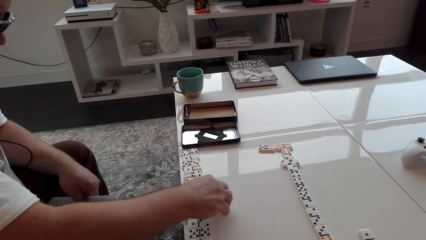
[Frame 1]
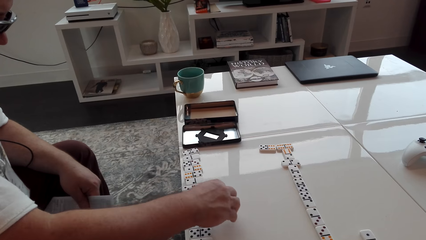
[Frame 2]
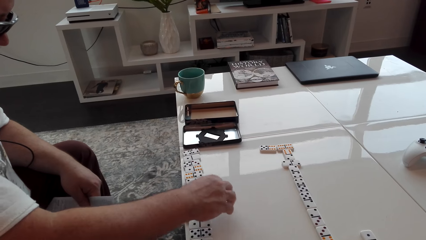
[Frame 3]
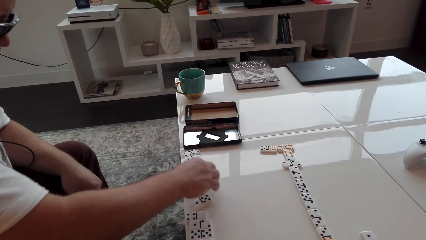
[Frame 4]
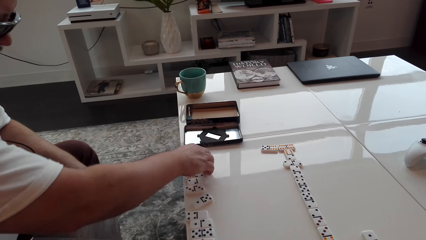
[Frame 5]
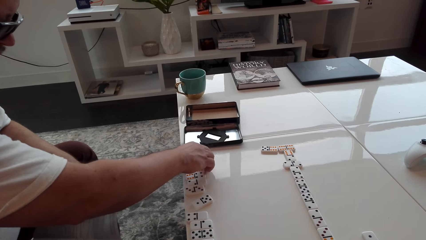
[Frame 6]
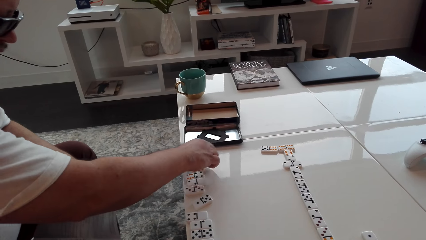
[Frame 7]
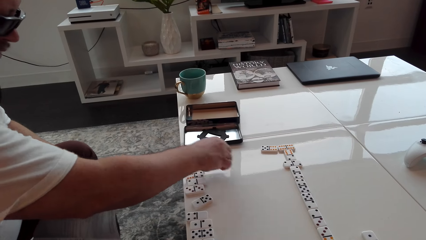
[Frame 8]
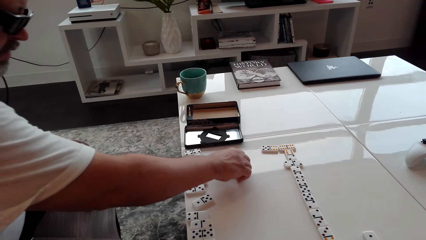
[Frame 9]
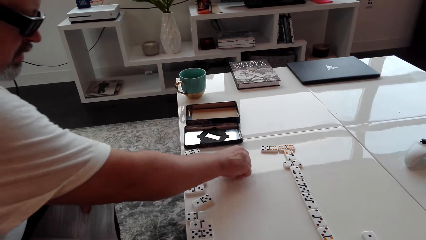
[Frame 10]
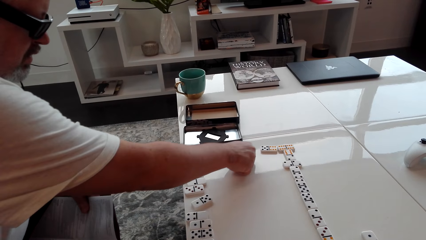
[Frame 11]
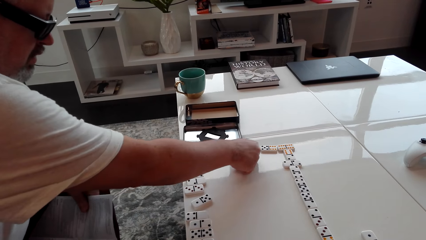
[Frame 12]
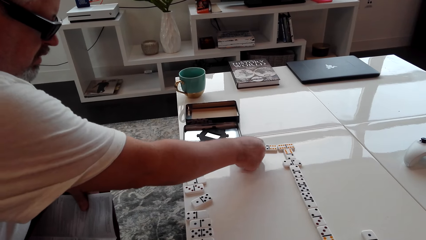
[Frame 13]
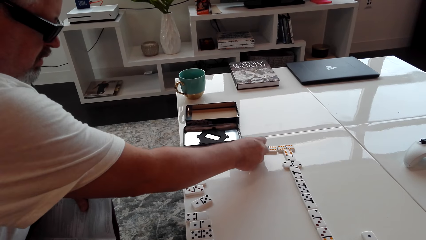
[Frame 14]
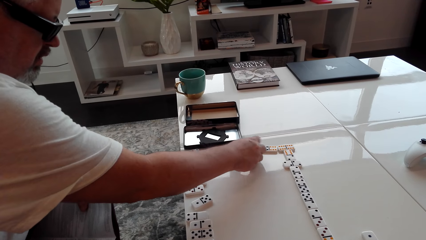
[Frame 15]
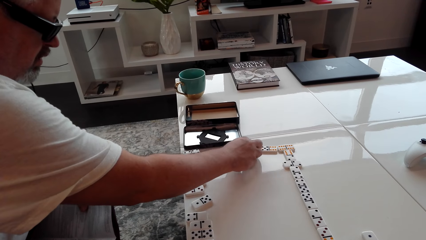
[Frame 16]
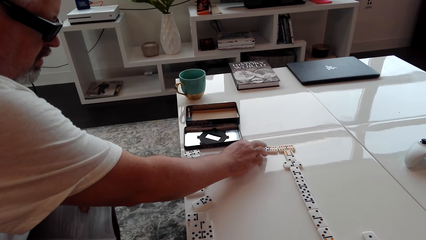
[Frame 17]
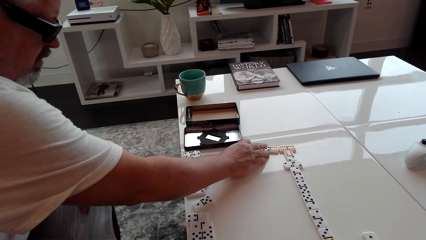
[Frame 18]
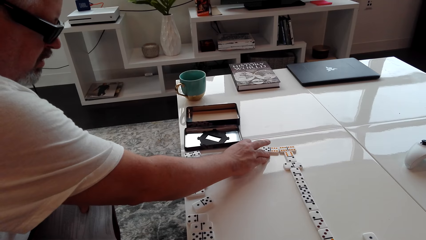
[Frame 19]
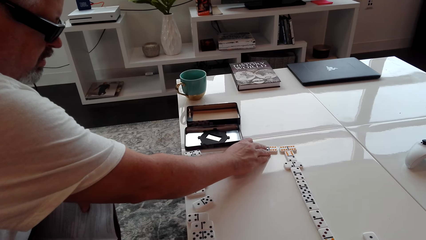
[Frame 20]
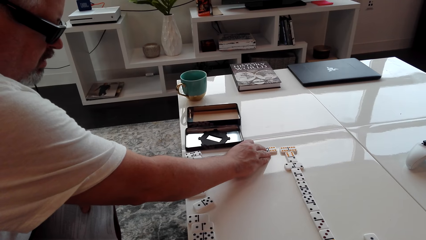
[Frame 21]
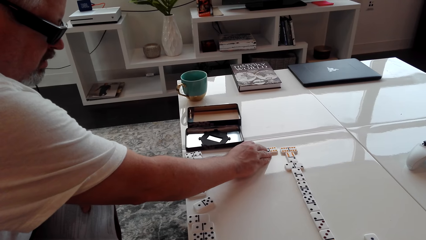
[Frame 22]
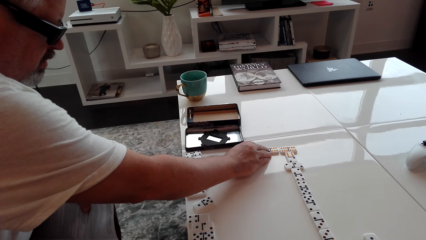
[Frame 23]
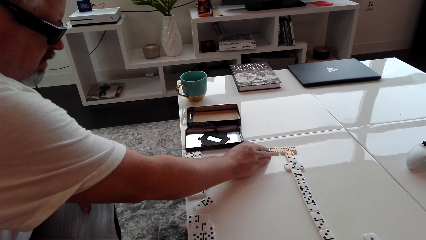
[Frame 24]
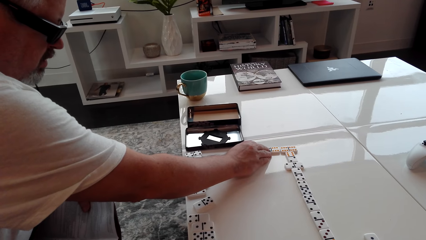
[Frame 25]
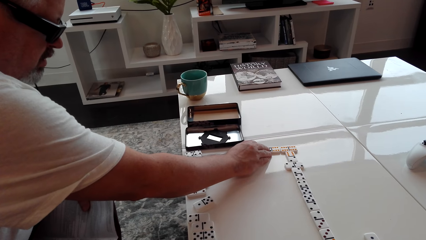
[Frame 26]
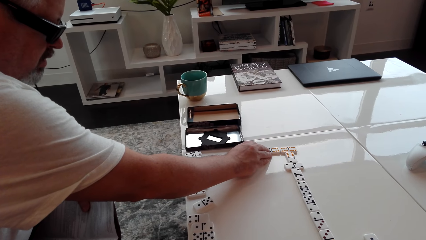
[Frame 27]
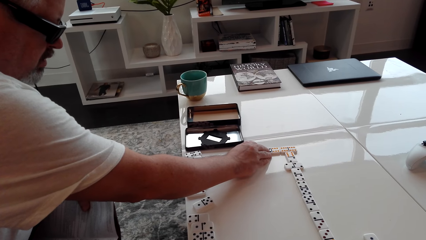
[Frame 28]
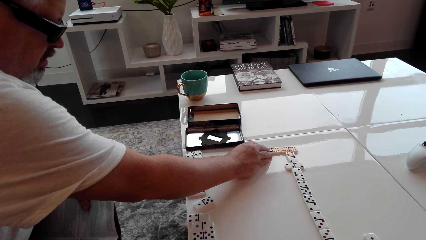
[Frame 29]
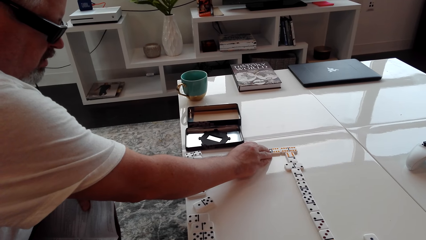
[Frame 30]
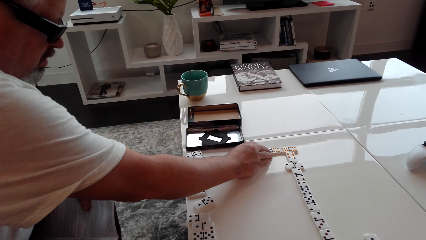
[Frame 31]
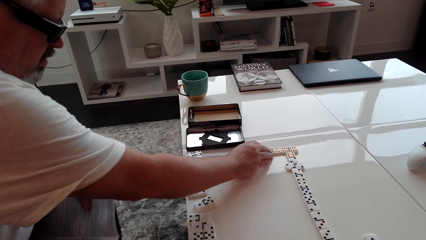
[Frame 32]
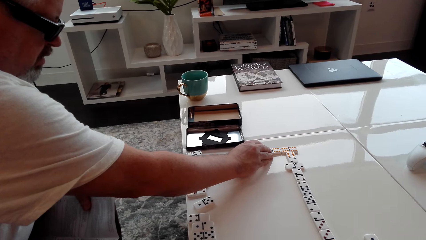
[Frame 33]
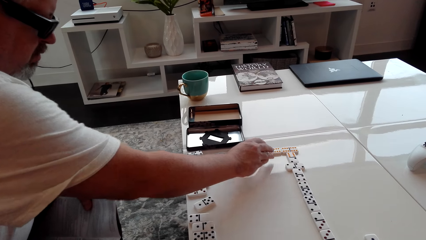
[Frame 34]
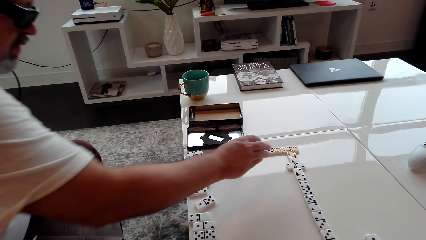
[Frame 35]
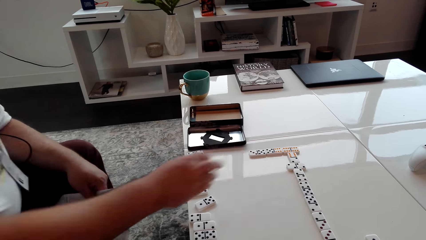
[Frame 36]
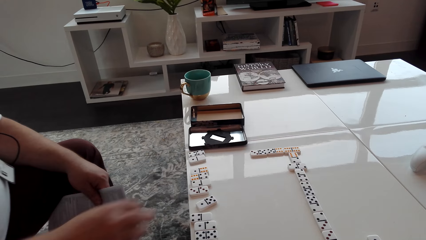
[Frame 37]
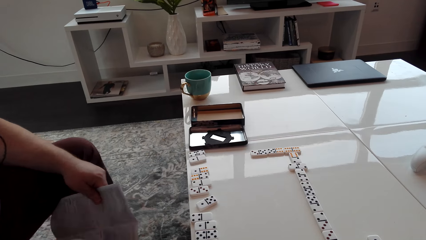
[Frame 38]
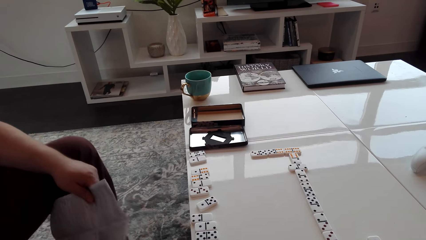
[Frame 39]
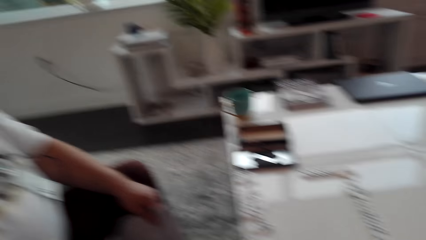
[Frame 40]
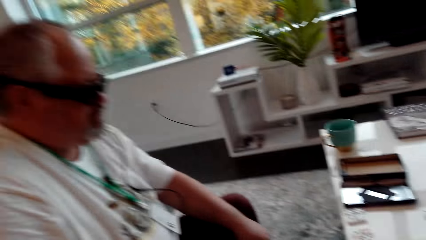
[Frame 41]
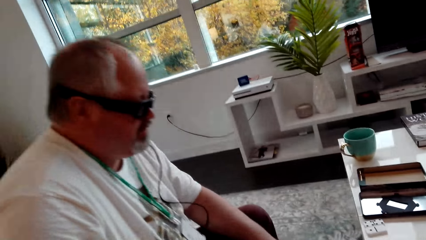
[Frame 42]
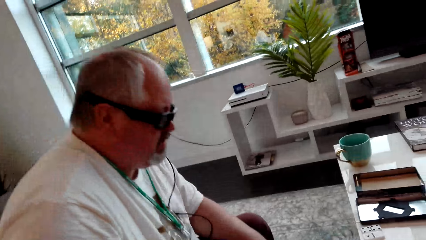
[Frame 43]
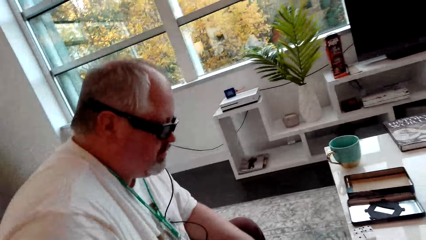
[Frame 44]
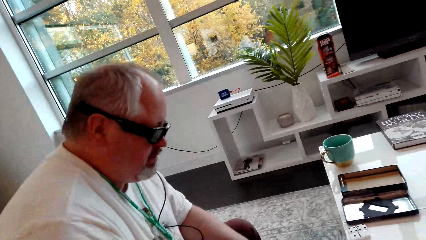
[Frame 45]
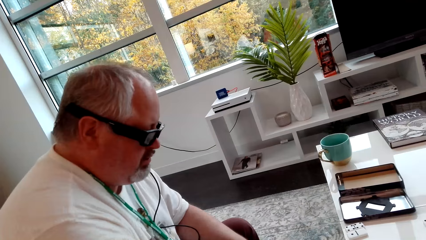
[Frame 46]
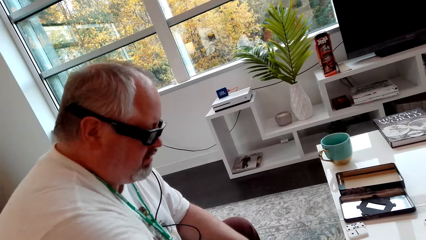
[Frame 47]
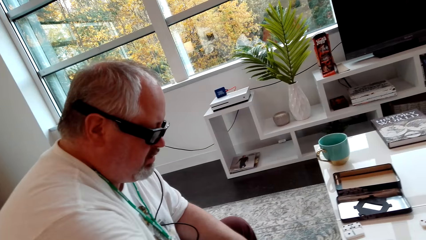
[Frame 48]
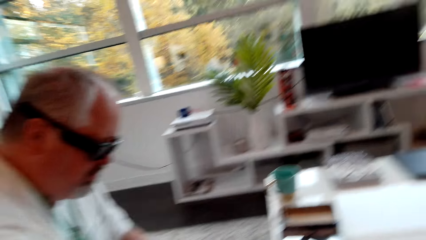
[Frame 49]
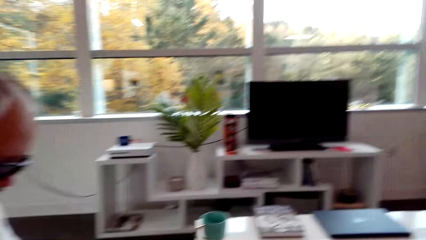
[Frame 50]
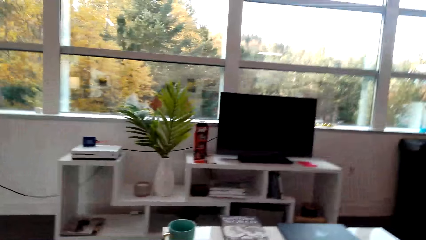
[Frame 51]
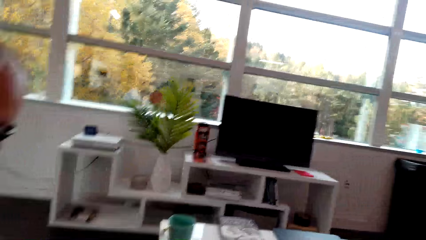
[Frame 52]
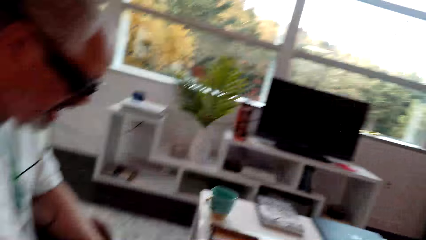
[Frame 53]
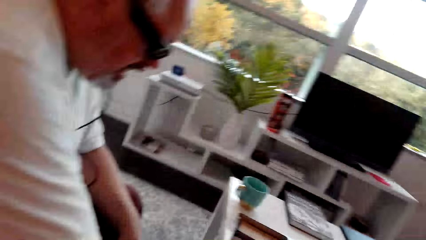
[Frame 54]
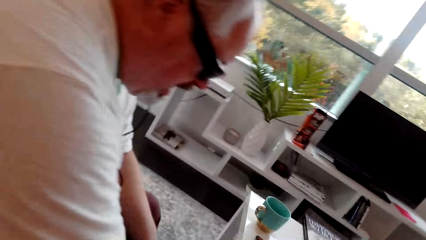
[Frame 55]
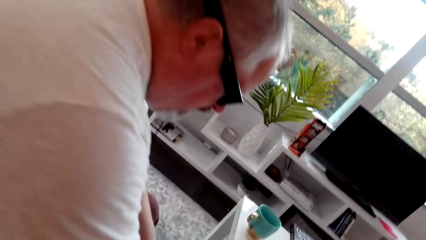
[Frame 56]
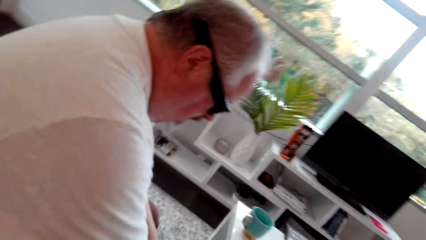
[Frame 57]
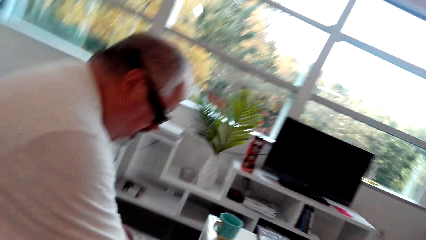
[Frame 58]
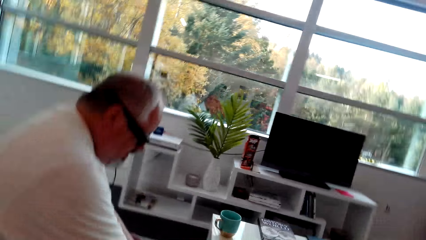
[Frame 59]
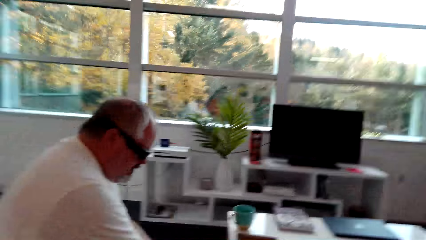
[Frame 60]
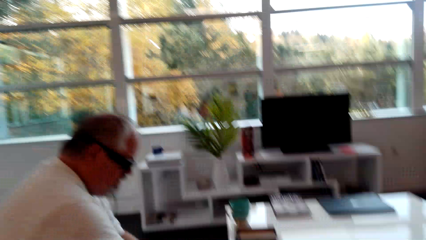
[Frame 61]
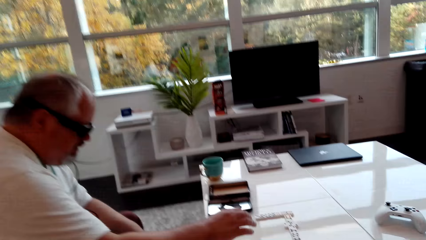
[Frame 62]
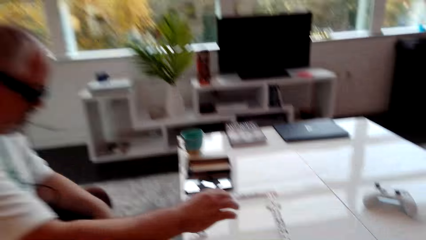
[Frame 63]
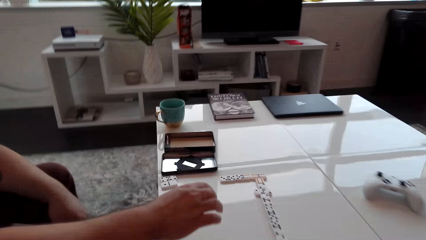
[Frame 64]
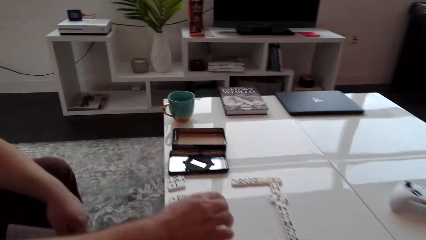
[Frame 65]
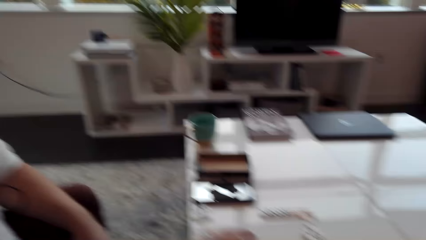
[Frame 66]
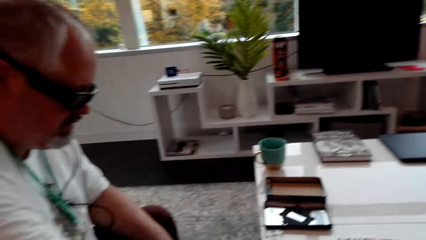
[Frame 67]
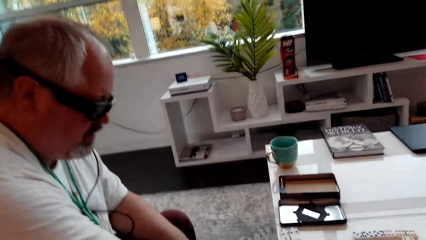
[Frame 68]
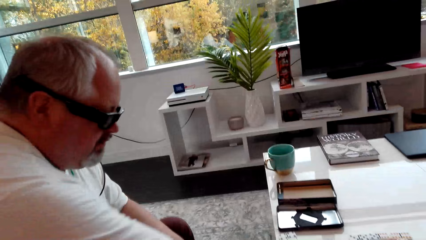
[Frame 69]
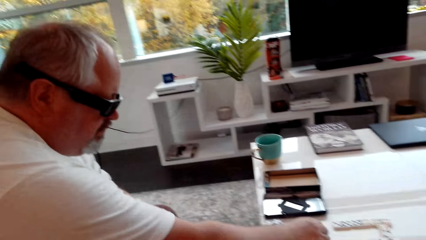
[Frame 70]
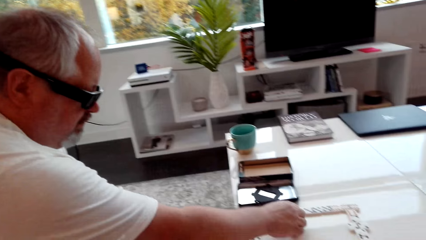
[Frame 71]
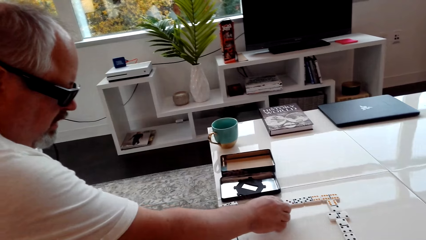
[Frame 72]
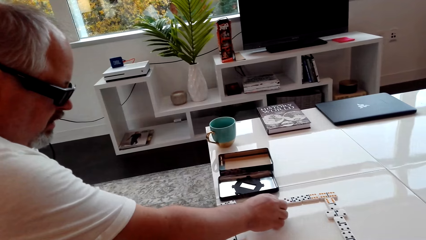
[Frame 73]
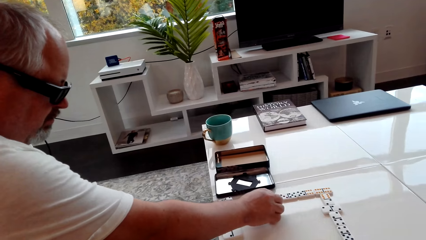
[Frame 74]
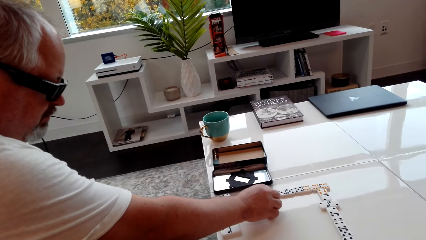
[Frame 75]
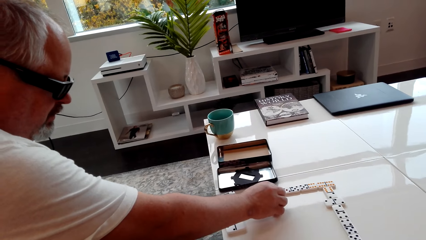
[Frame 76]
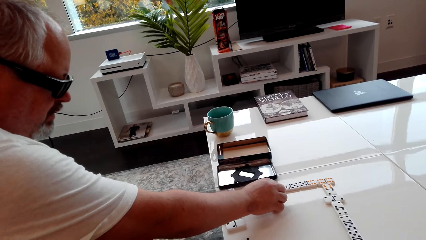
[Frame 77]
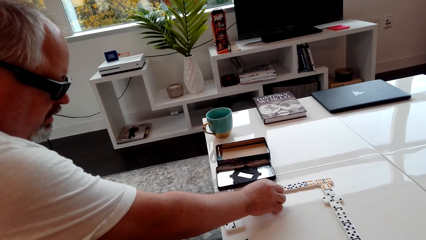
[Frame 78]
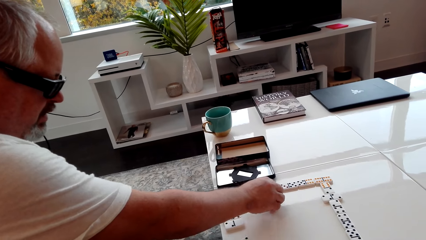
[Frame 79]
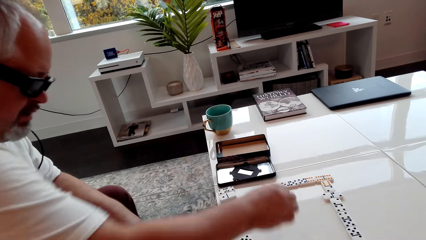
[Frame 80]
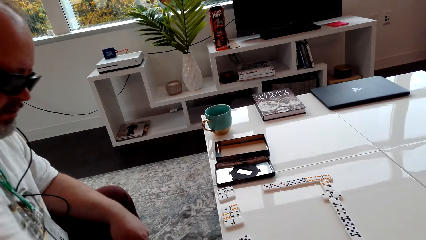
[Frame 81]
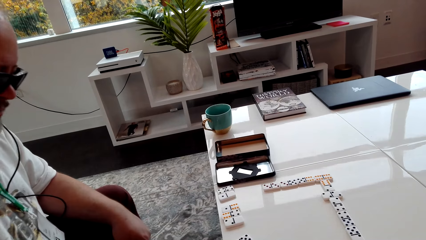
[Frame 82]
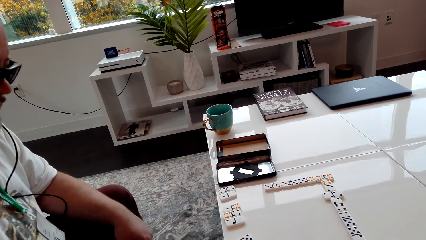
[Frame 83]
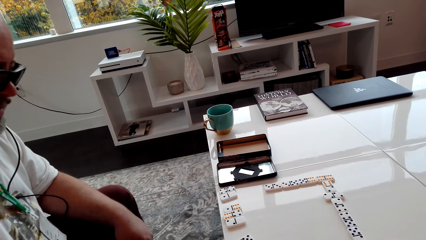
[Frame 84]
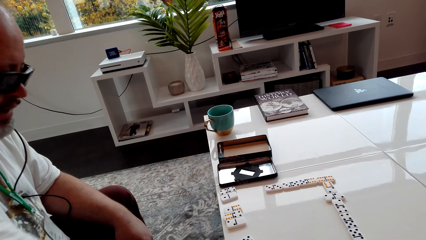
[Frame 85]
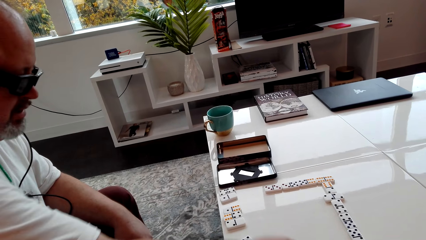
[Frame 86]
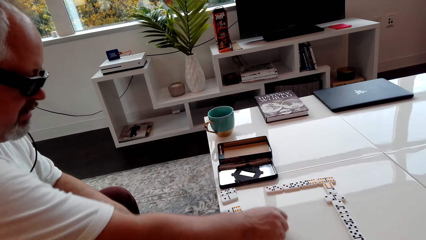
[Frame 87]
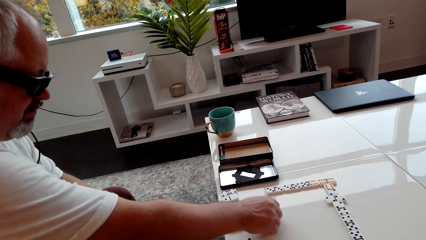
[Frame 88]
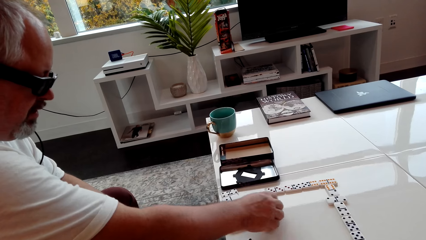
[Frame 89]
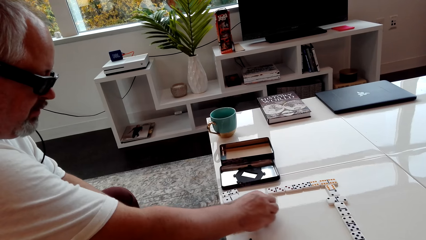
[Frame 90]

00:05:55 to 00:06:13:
The camera wearer looks around. A man touches the cubes.
